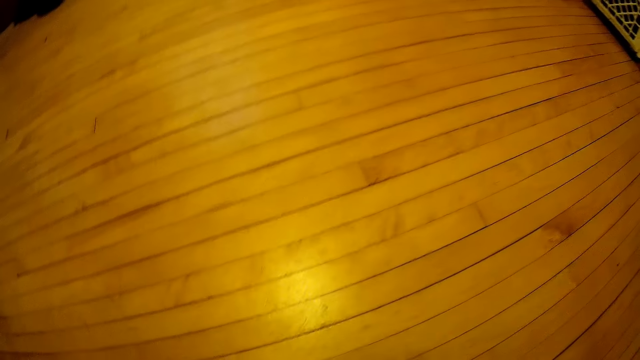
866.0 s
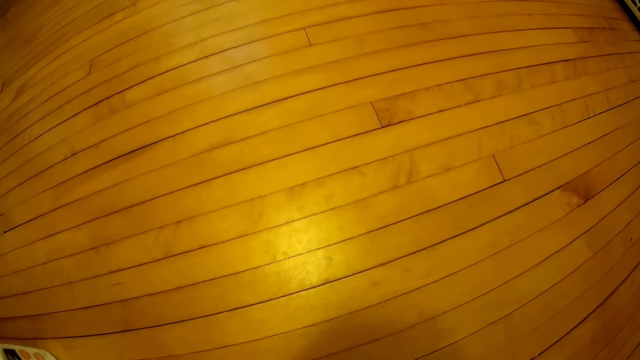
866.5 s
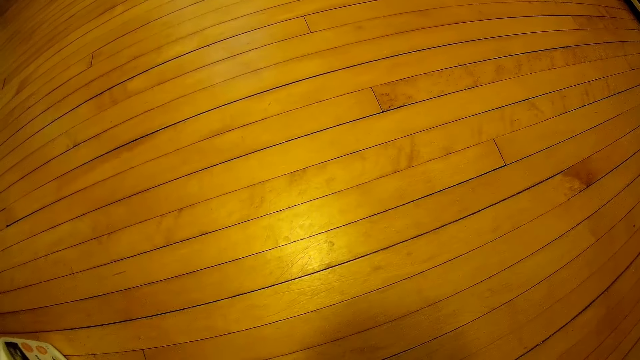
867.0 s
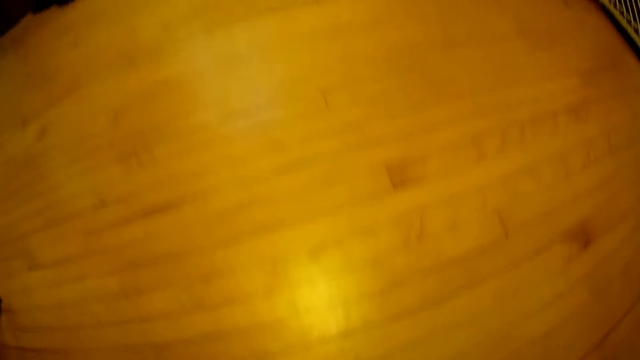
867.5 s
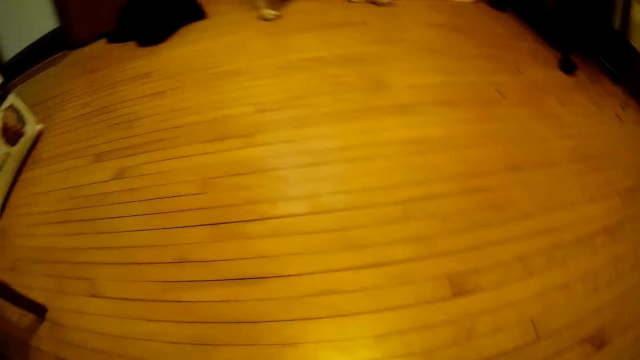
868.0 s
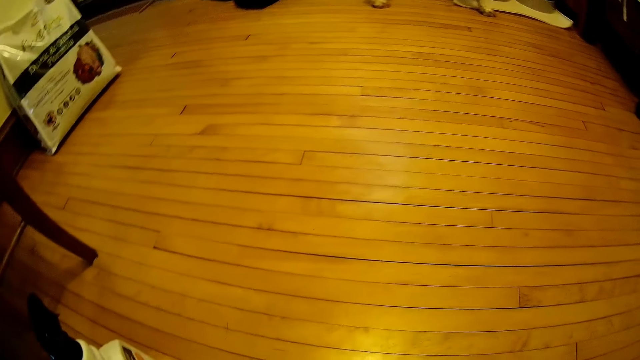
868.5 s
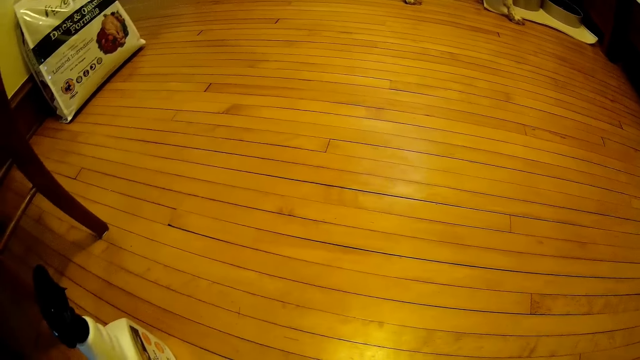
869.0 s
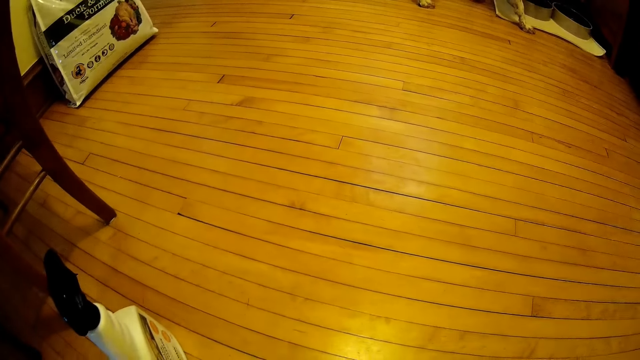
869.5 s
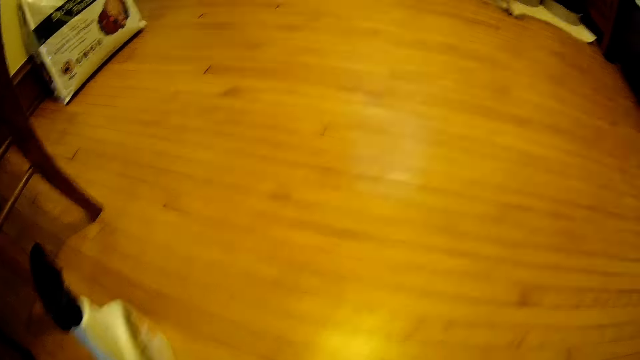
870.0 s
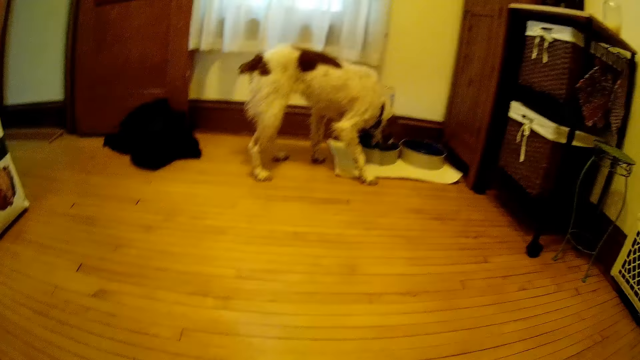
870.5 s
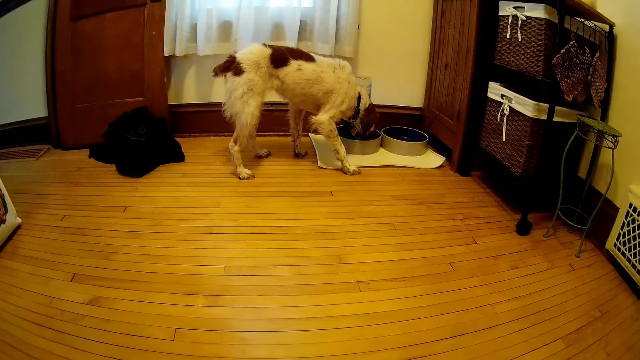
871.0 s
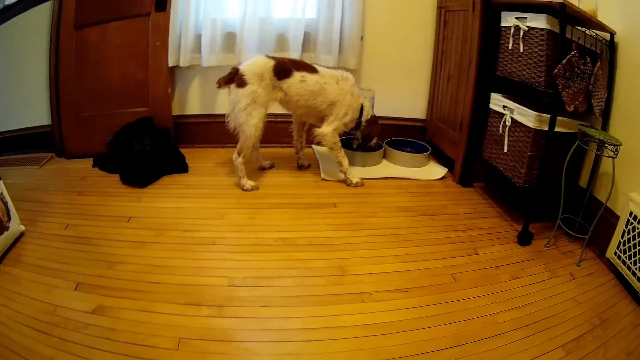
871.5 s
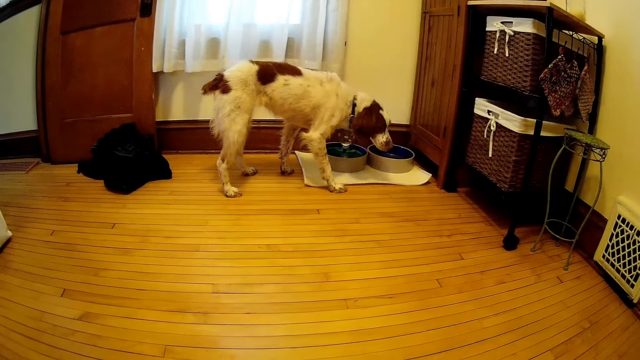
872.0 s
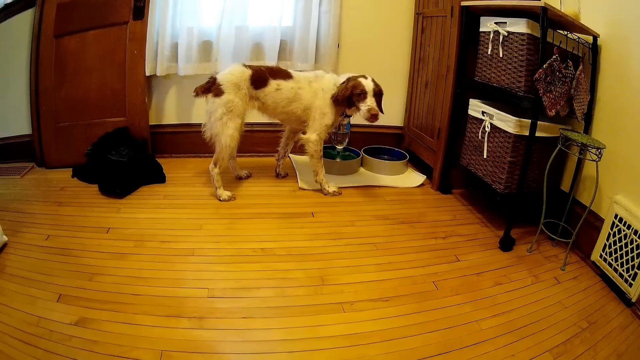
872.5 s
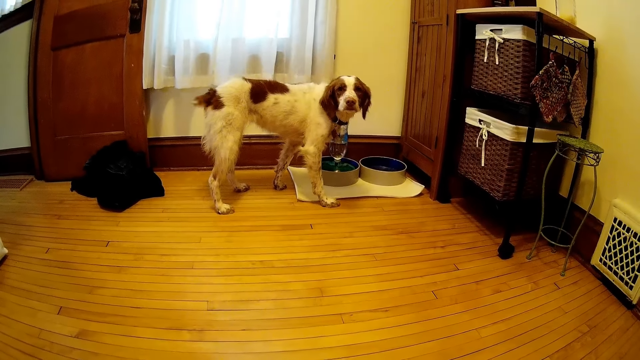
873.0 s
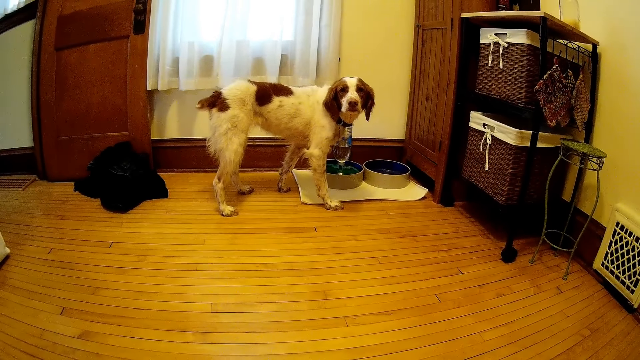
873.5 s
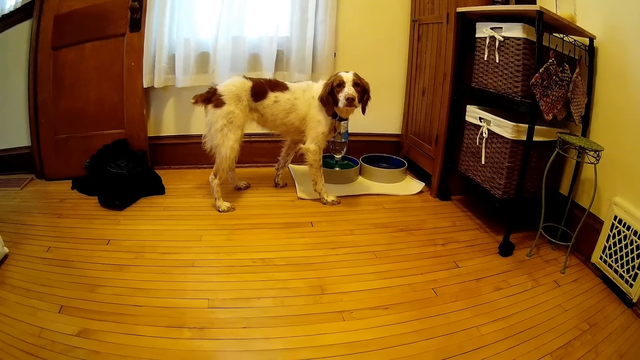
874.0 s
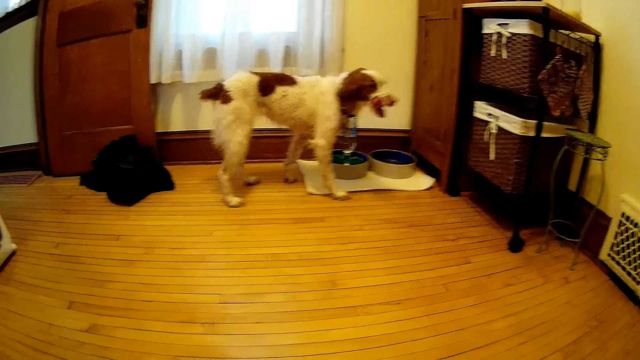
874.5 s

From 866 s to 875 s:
The dog drinks water from a bowl on the floor.

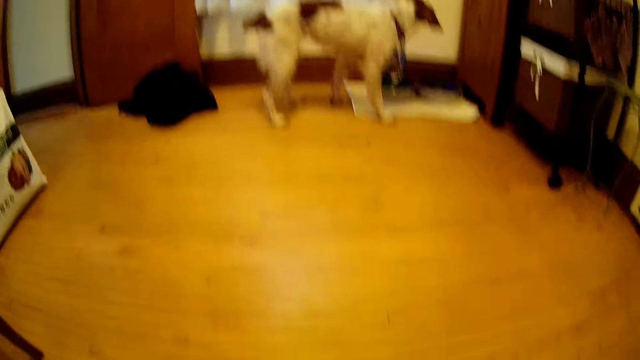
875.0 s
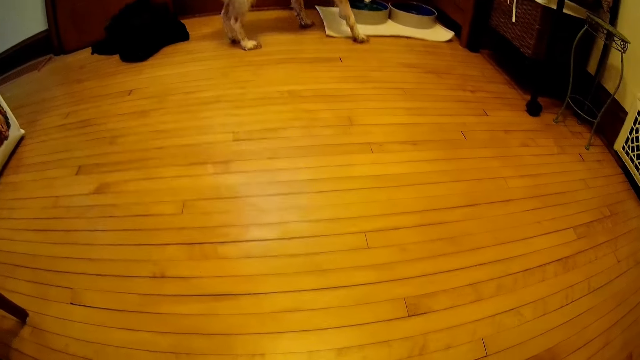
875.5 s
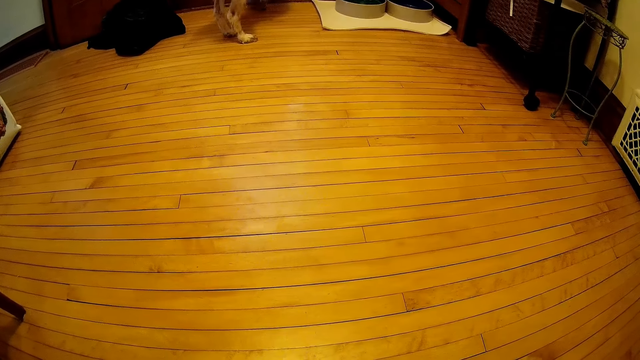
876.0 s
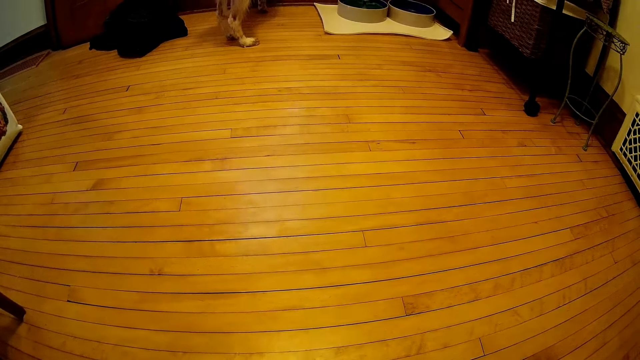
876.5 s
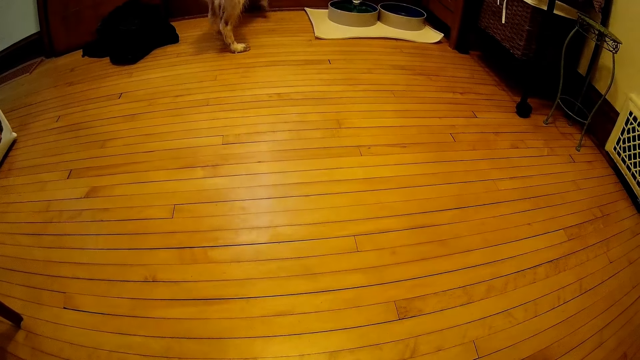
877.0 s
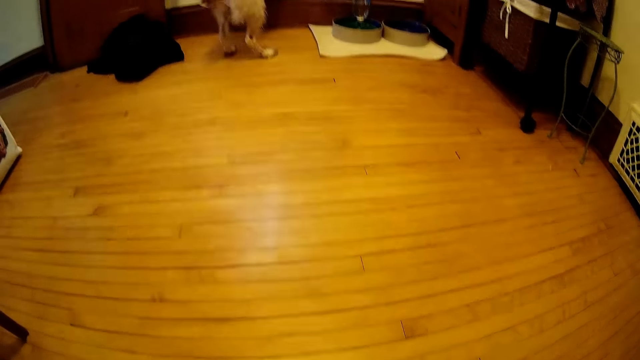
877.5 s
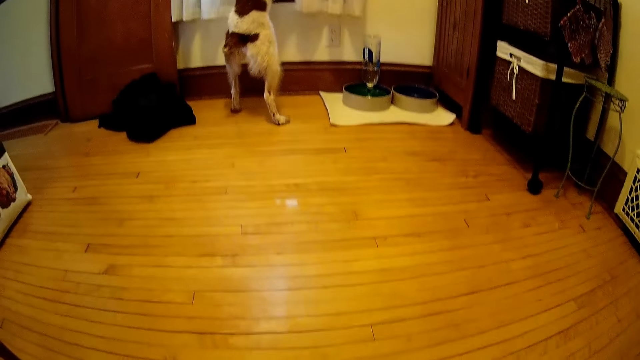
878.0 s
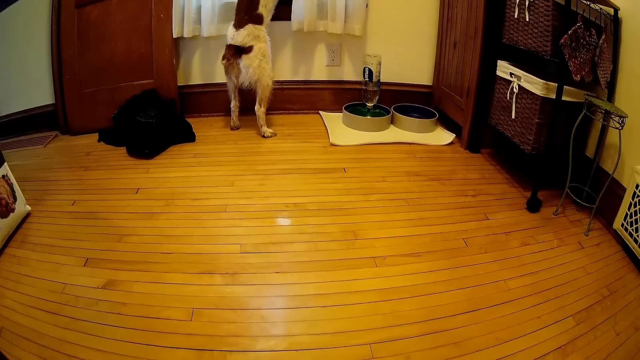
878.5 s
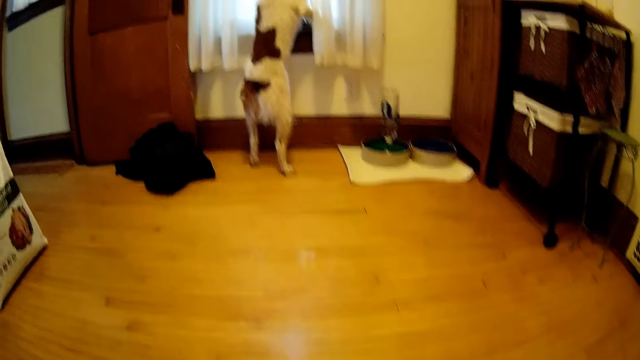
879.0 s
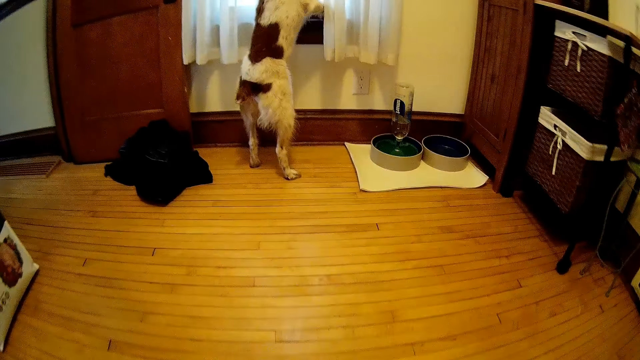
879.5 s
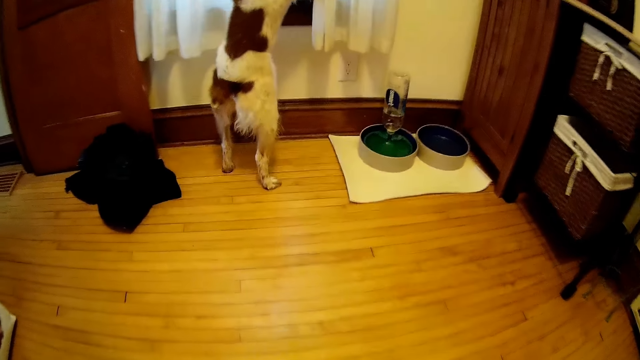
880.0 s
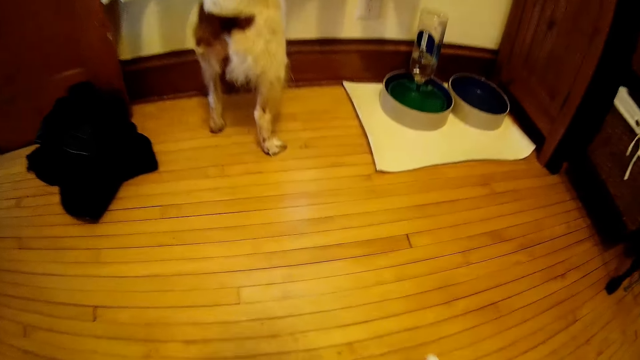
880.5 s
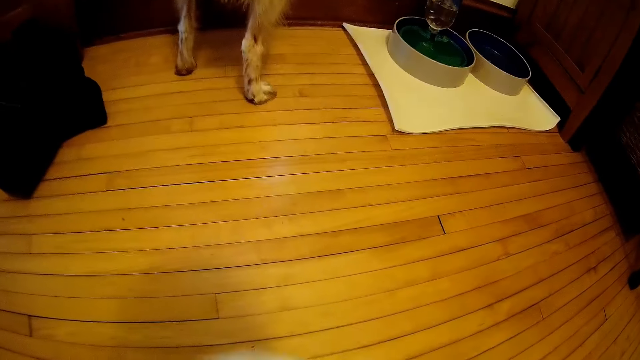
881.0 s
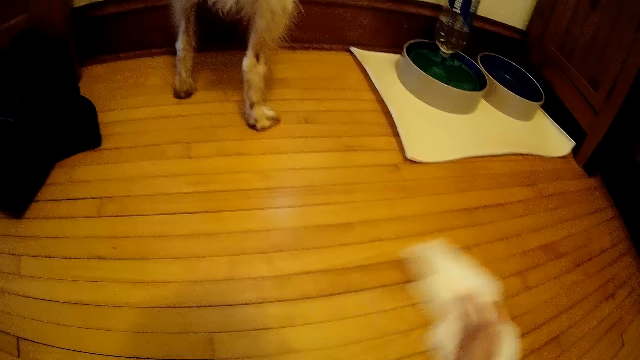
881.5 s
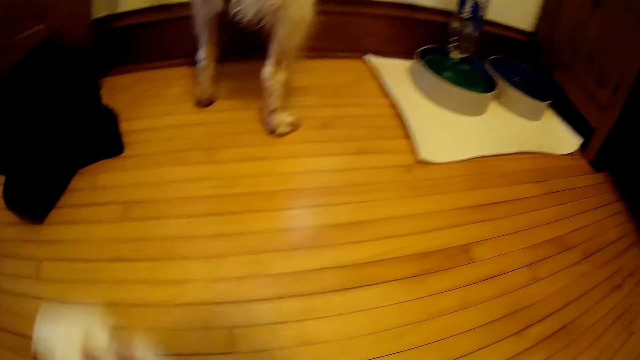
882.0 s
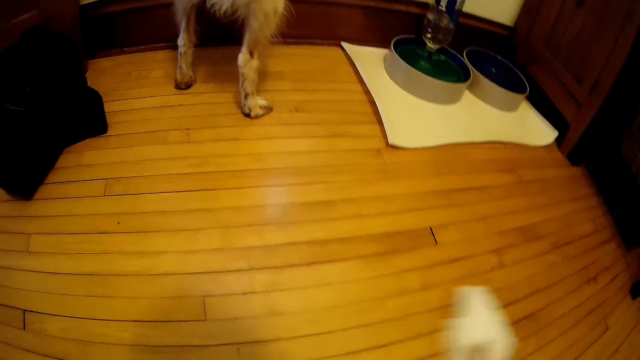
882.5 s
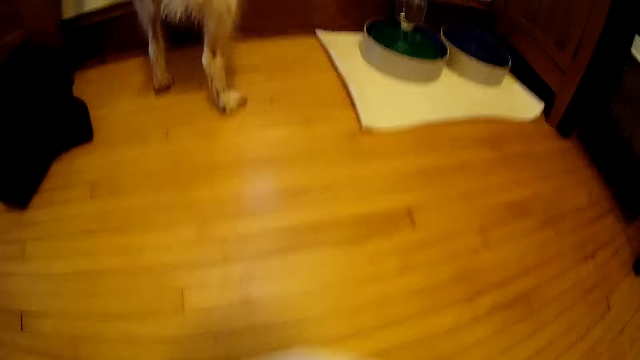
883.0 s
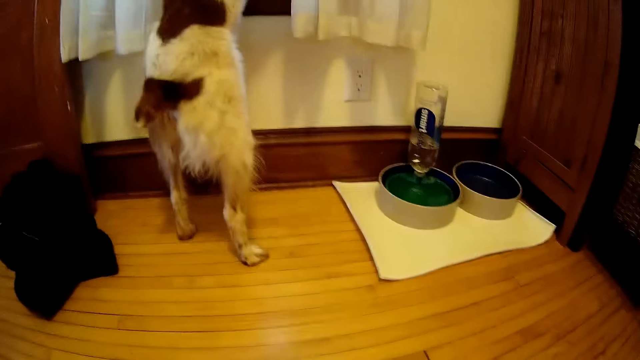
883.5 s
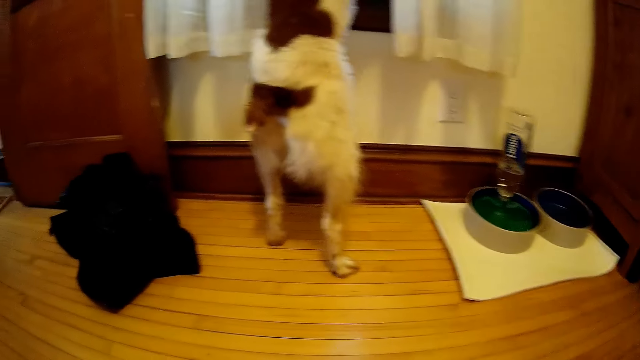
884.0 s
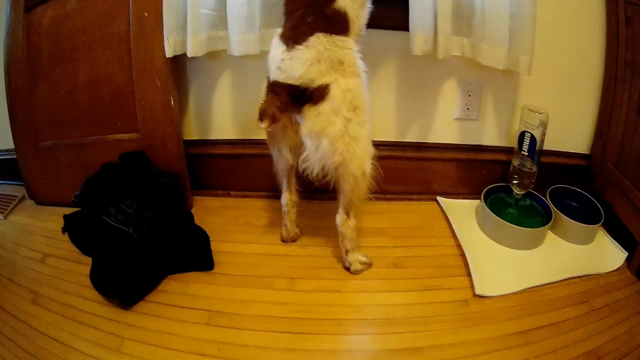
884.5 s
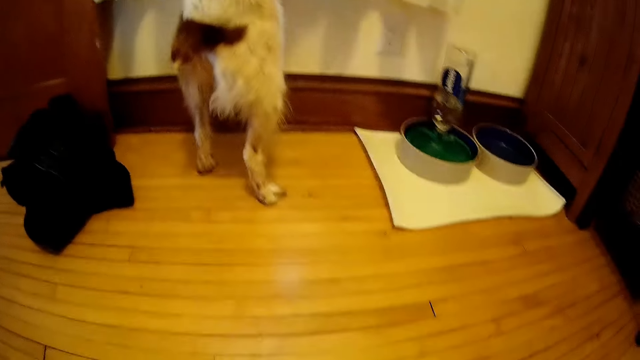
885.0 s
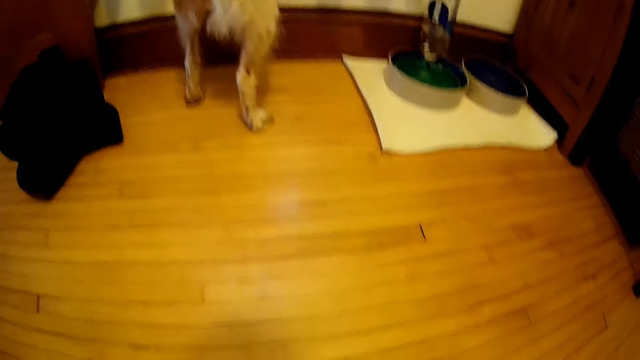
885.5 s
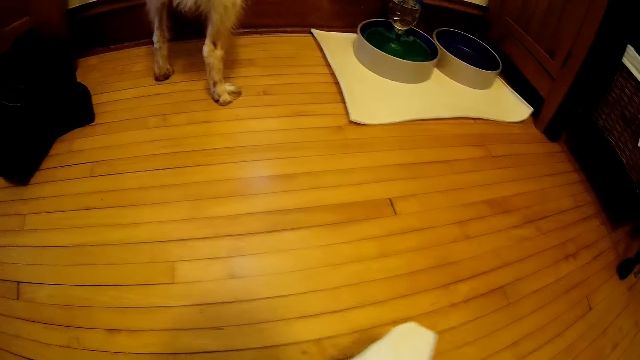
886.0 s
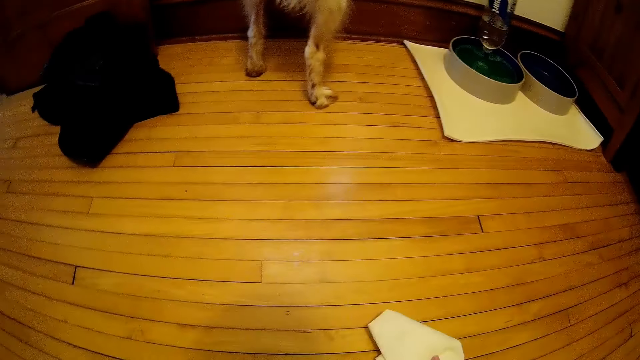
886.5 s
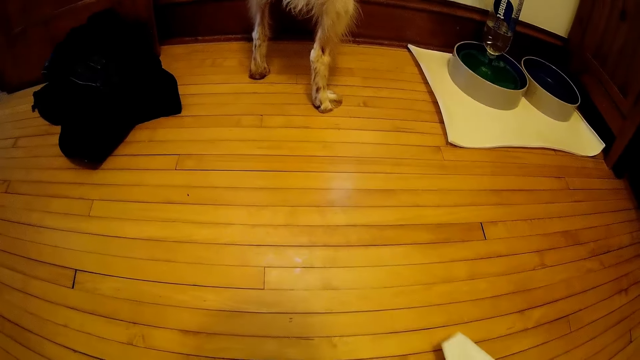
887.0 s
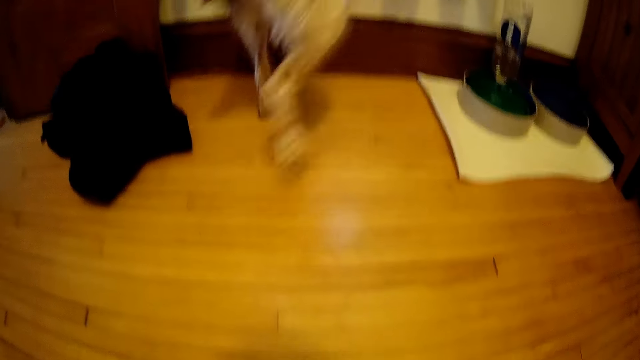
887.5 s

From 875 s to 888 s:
The dog looks out of a window. The camera wearer cleans the floor with the tissue paper in her right hand.
